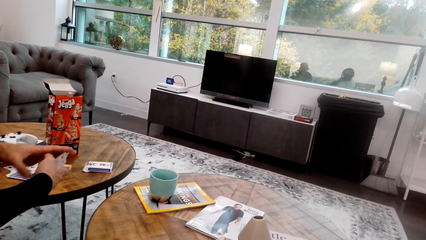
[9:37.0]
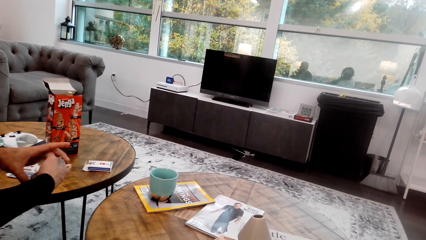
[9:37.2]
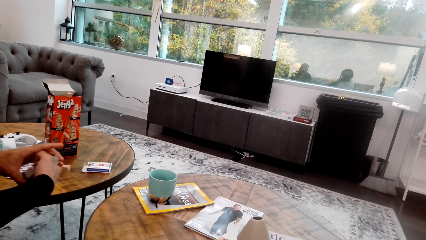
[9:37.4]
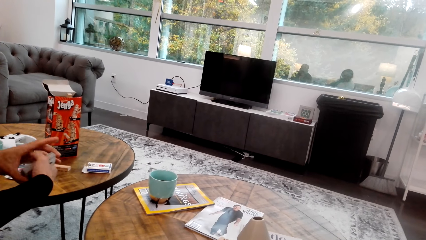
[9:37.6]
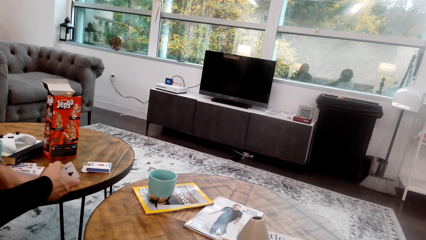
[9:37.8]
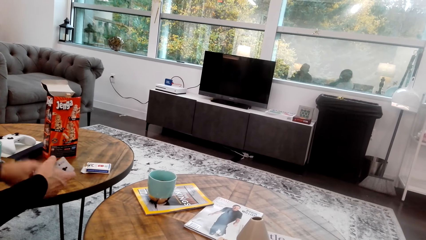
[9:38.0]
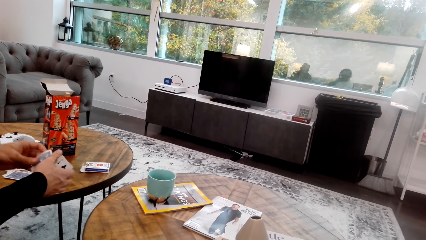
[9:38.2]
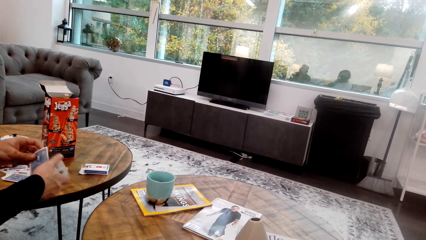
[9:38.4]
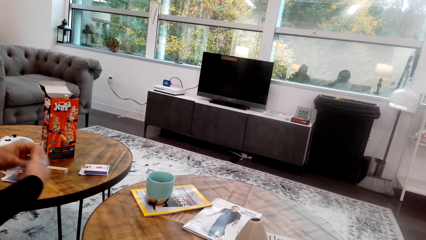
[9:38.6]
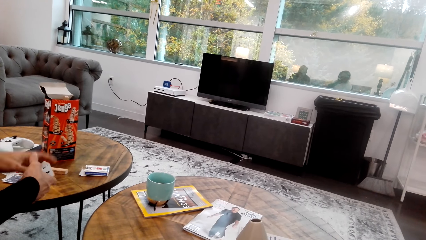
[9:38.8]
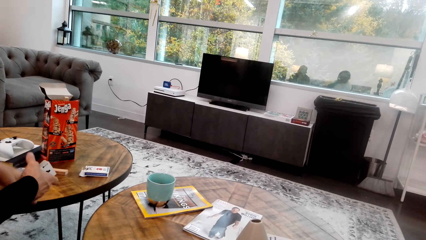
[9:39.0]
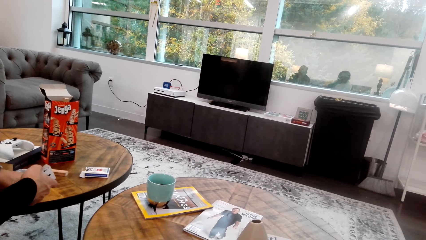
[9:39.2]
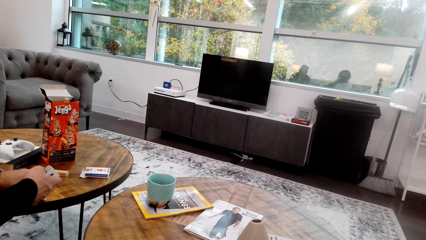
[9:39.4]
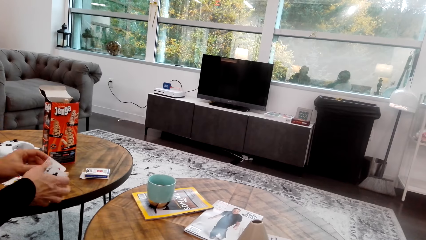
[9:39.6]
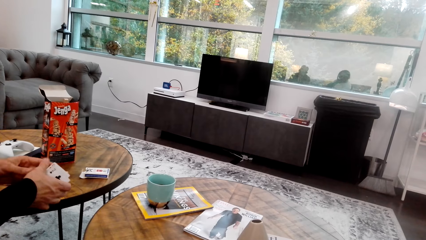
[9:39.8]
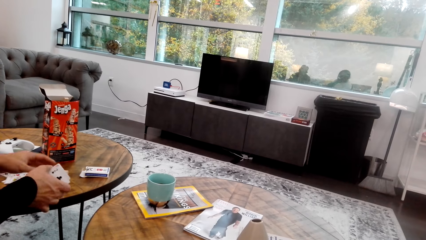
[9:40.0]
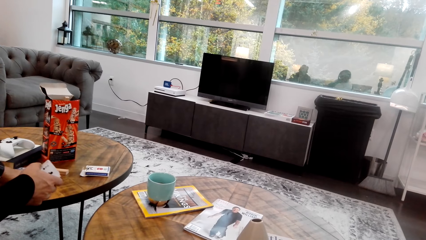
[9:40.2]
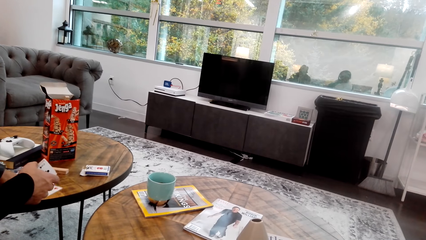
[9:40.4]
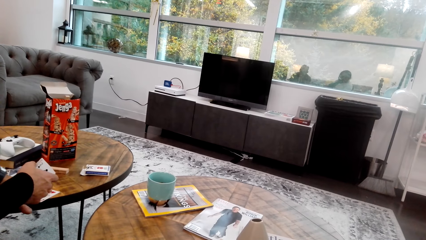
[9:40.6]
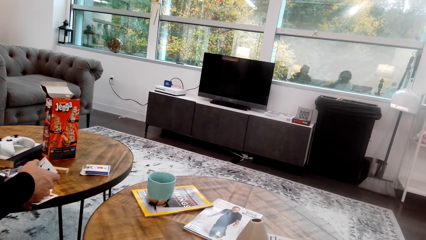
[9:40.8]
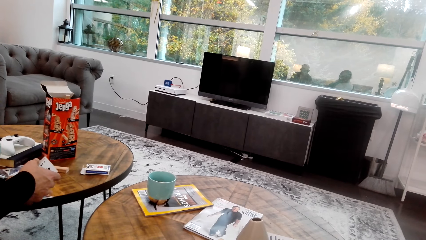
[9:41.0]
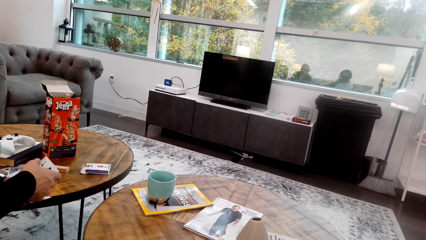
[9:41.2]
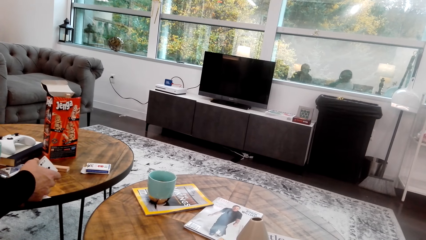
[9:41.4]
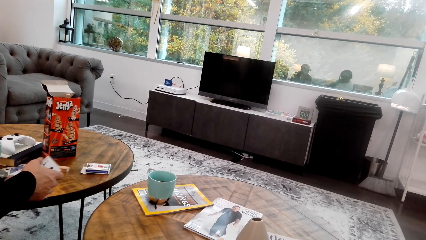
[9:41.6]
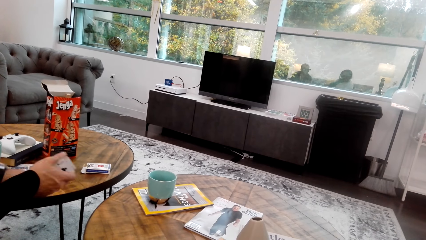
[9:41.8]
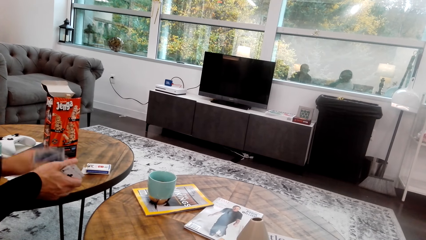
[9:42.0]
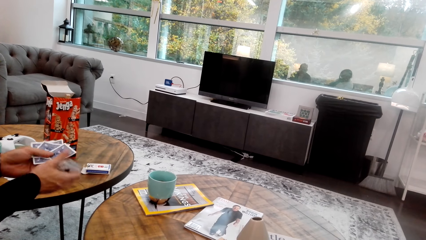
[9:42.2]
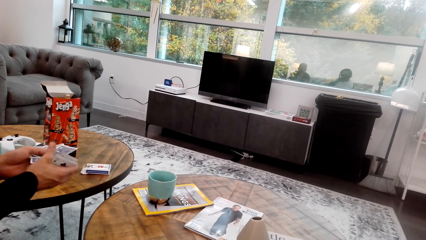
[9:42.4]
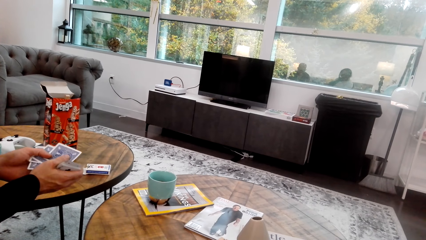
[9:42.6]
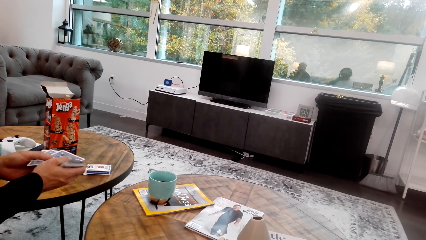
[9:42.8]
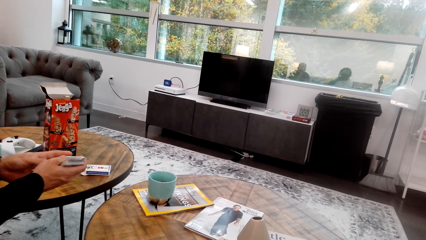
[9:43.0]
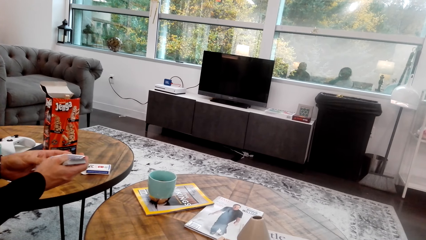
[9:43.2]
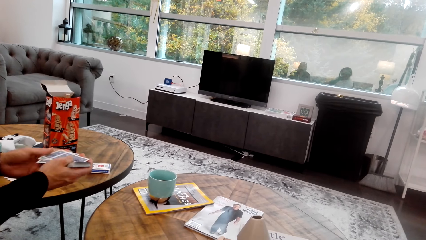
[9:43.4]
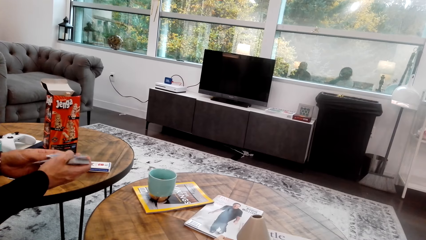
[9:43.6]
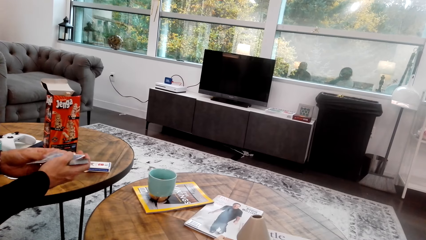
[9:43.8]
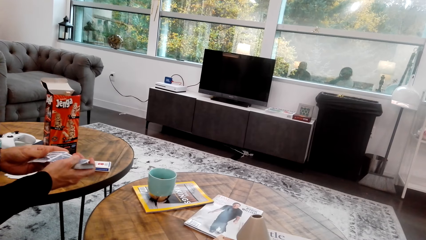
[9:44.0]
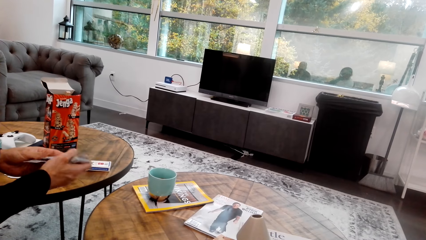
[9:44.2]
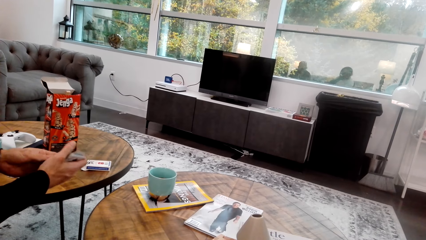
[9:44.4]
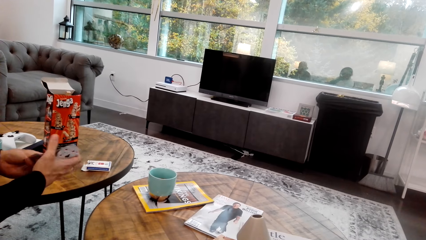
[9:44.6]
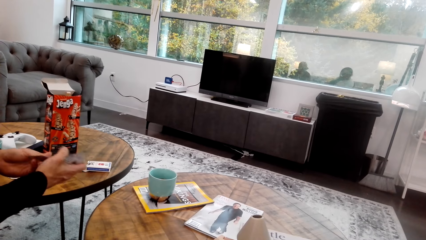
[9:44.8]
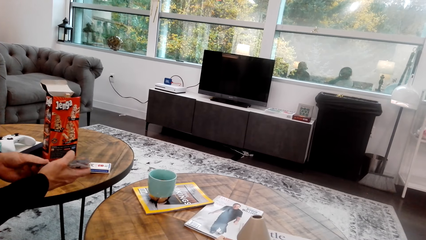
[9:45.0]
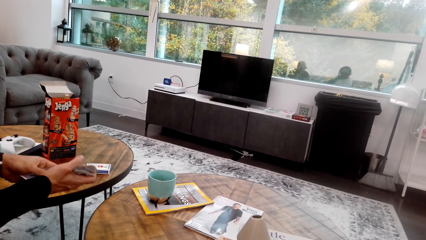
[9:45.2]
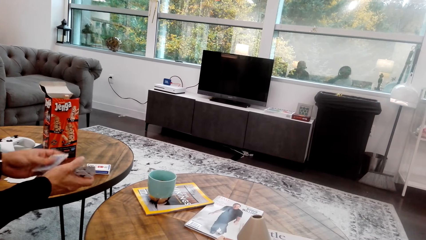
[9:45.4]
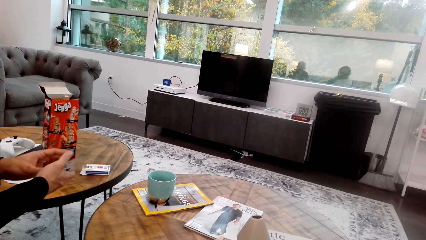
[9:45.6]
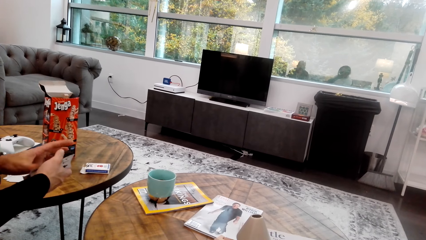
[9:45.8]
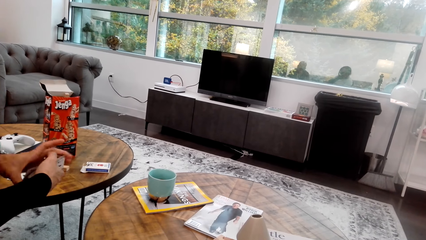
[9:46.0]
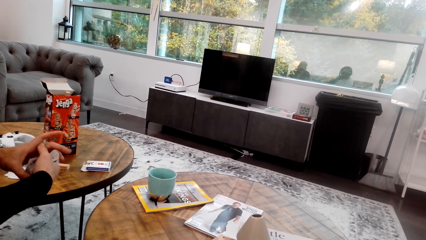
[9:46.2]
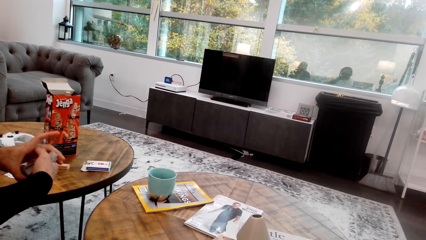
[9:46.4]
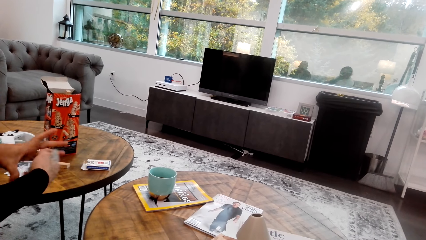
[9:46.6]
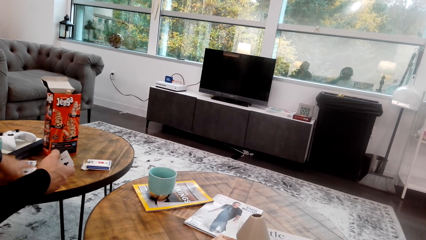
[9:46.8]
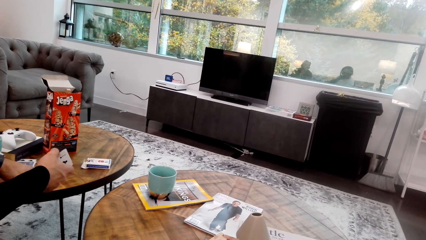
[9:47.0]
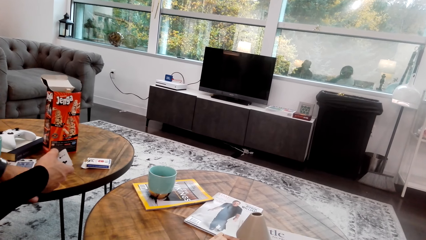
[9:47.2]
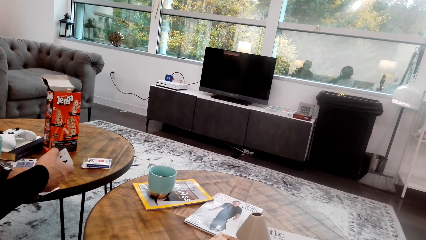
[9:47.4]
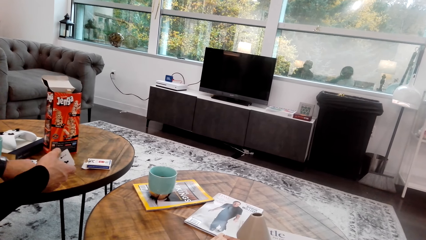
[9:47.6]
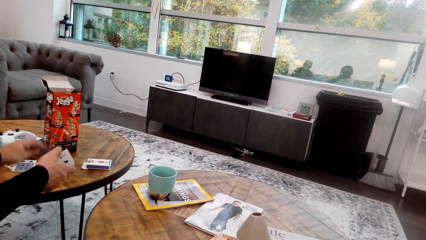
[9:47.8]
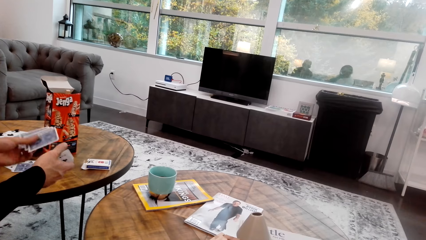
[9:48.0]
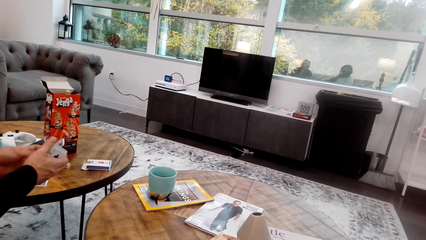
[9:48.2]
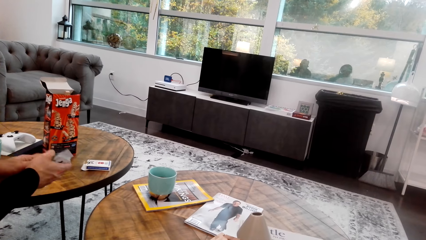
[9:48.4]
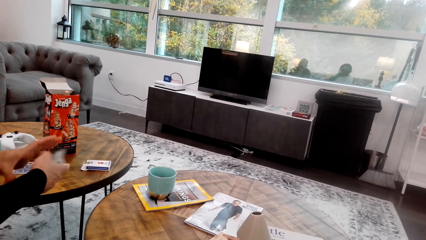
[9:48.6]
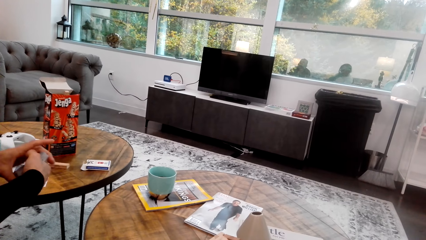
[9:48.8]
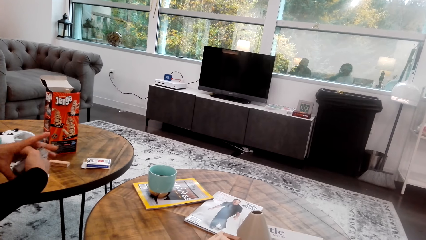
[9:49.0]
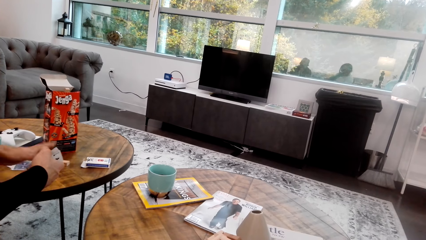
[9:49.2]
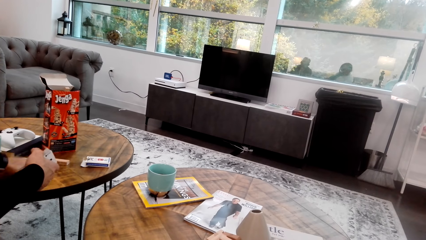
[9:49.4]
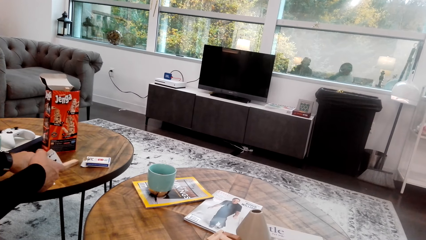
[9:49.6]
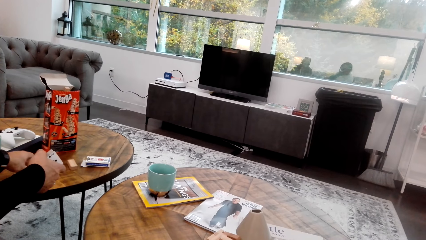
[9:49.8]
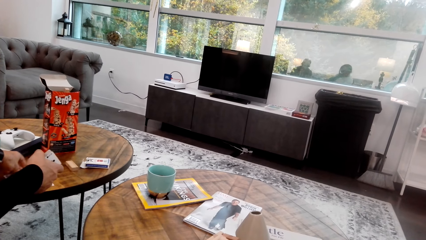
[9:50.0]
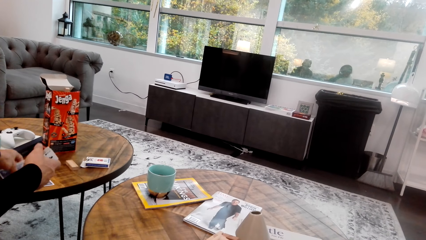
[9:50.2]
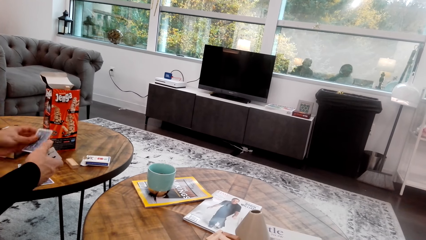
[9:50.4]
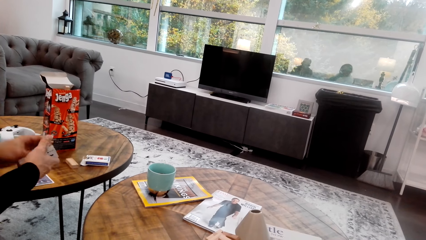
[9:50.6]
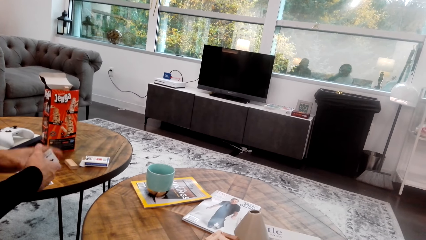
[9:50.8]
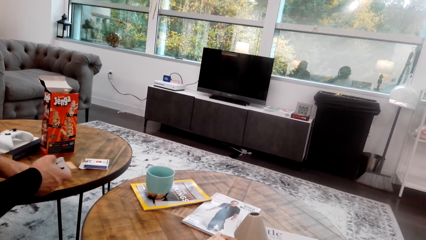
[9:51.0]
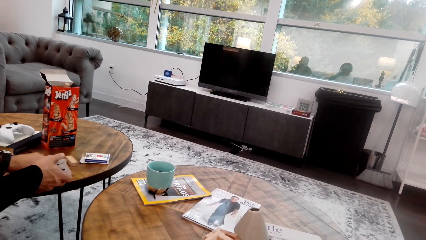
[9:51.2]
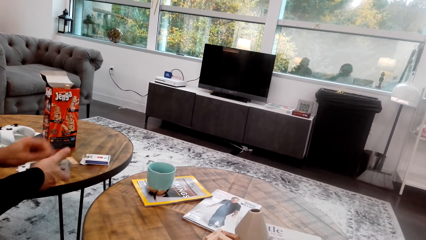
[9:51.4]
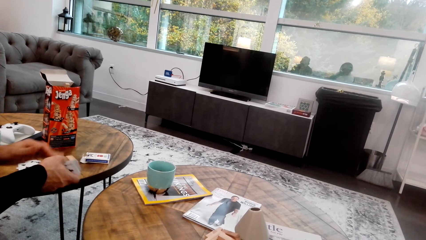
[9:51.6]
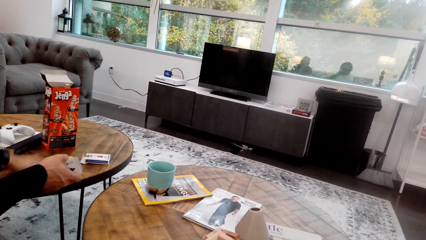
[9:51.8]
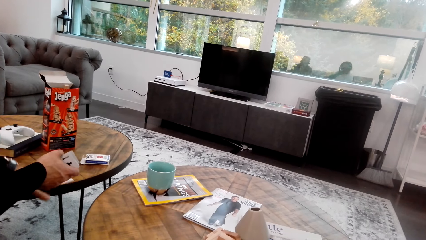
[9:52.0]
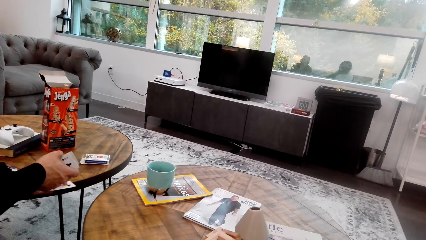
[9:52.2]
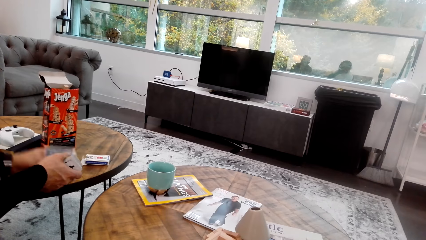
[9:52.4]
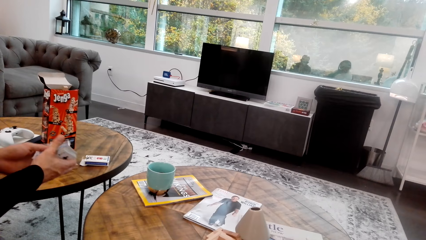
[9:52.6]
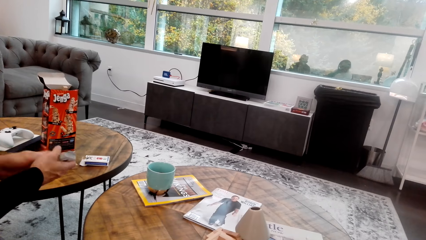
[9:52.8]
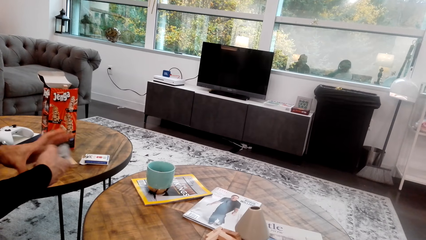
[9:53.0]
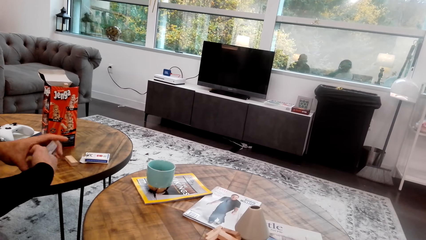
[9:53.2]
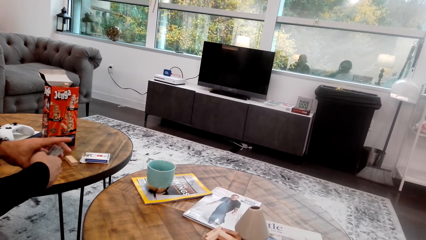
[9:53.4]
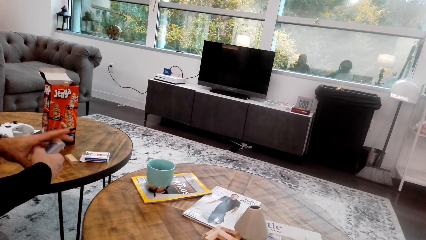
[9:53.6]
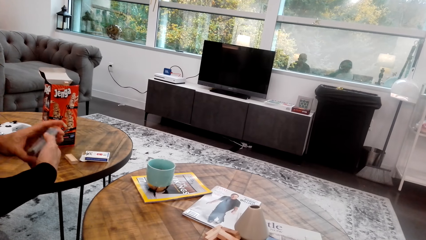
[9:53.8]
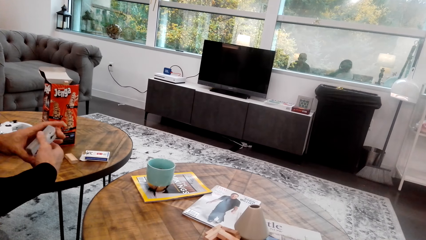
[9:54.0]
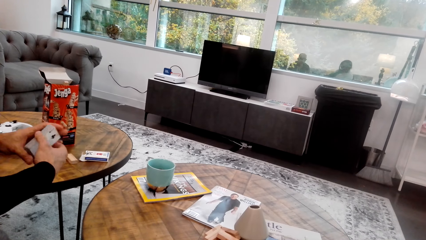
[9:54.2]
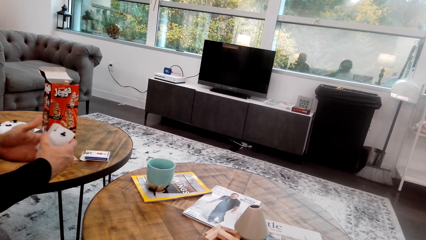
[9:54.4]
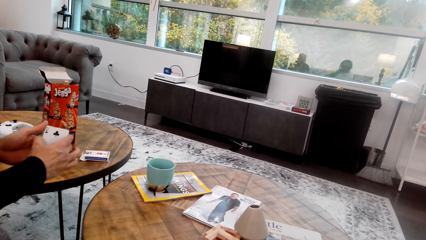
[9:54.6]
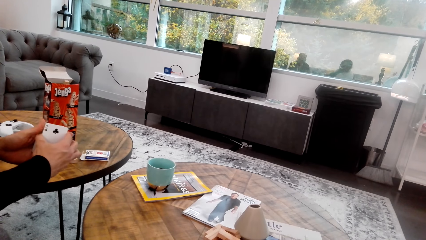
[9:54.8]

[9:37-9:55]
A man passes a playing card to the right hand. The man picks up playing cards from the table and passes a playing card to the right hand. The man picks up playing cards from the table and passes a playing card to the right hand. The man picks up playing cards from the table and passes a playing card to the right hand. The man picks up playing cards from the table and passes a playing card to the right hand.
